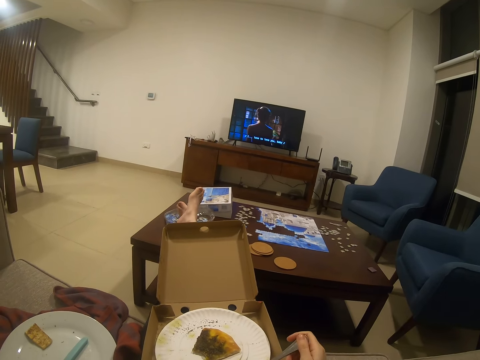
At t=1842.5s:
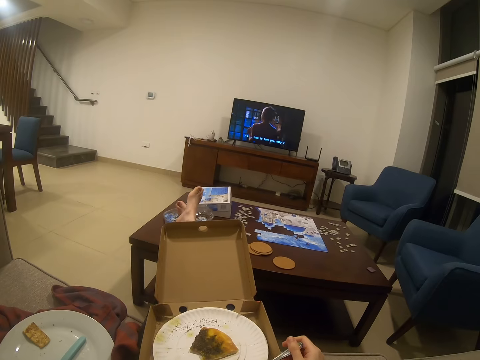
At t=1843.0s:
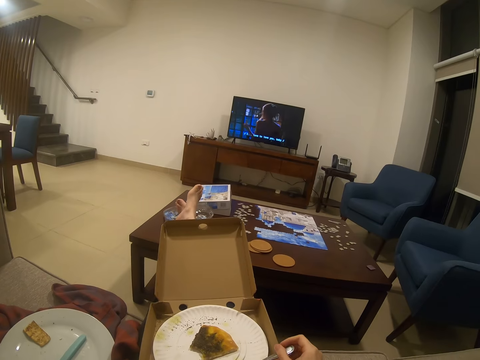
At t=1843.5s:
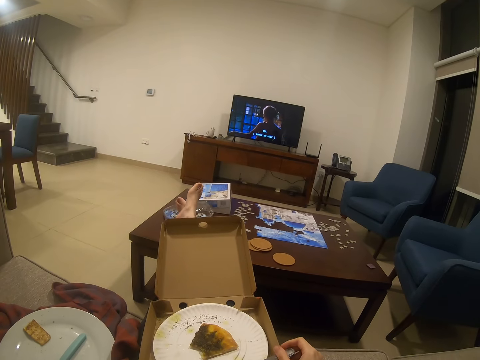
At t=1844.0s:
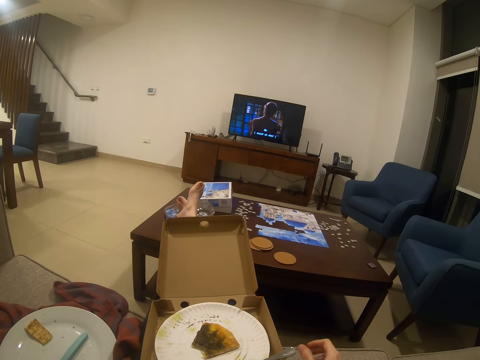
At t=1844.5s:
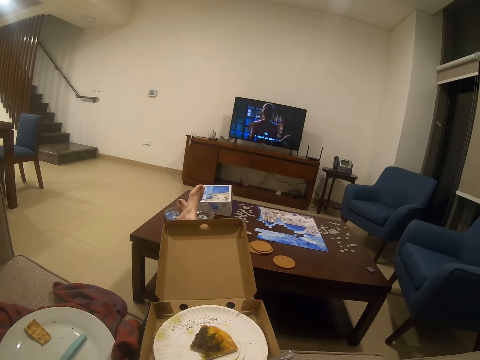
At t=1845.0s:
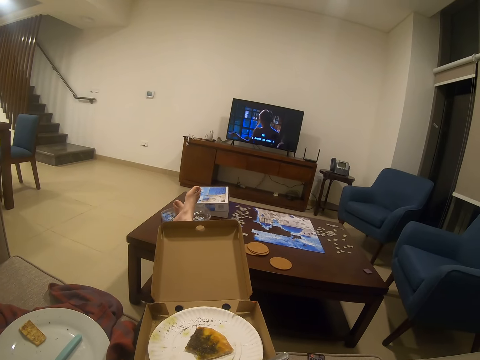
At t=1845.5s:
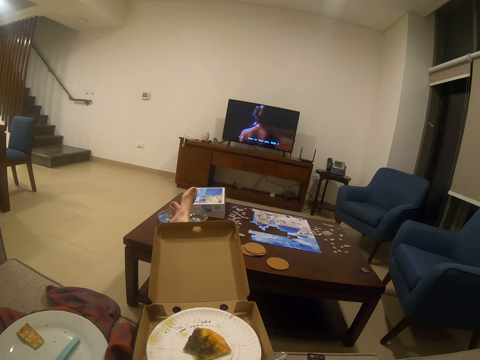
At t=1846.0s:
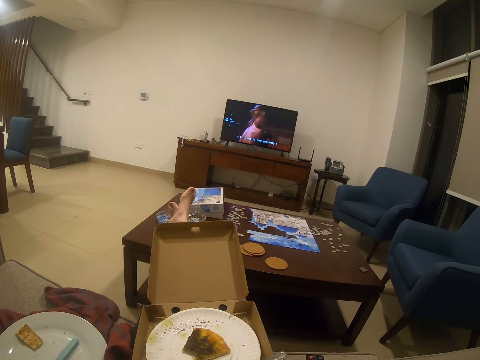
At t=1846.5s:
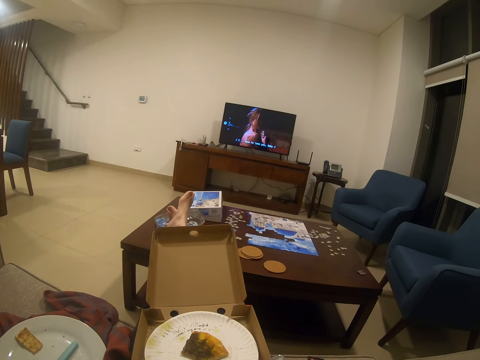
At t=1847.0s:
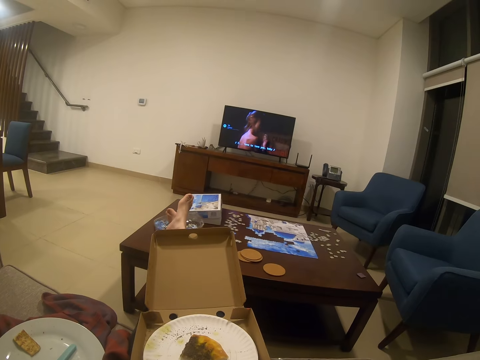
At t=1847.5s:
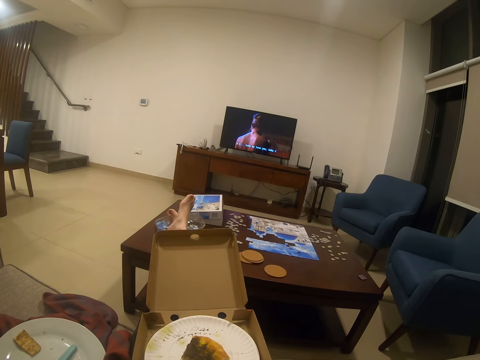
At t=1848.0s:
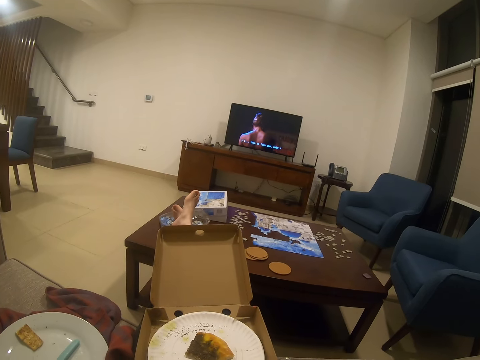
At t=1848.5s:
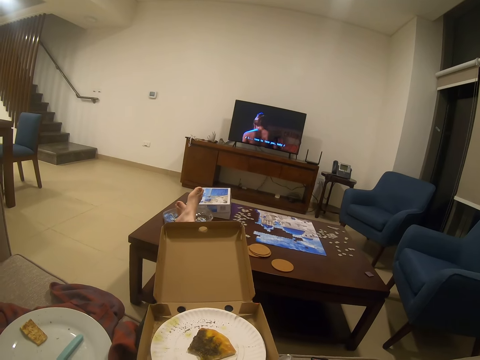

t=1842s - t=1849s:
The camera wearer places the spoon on the plate. They look at the screen.

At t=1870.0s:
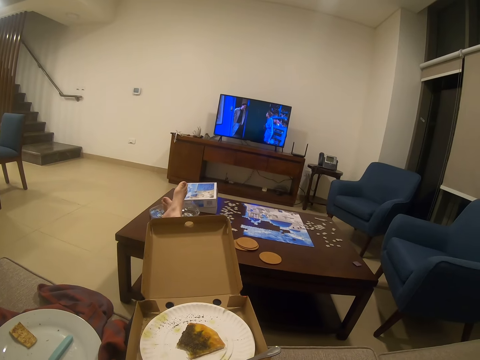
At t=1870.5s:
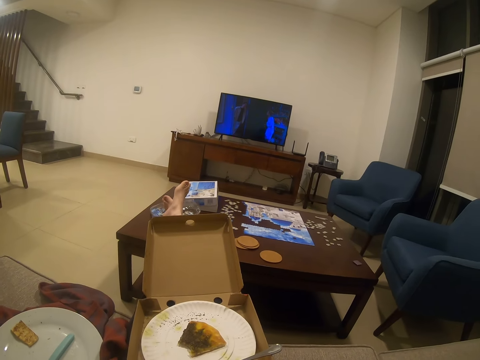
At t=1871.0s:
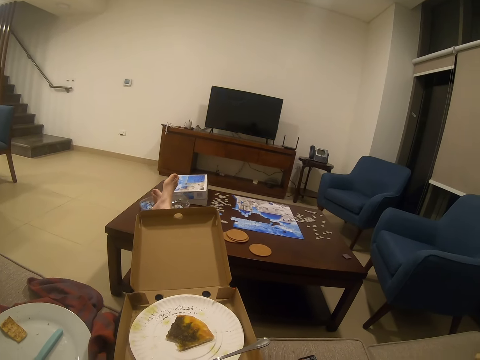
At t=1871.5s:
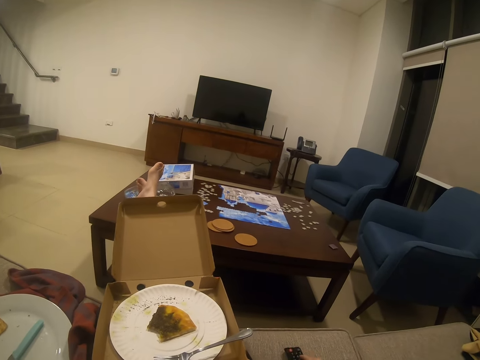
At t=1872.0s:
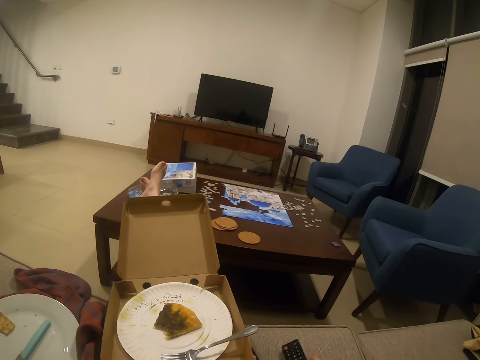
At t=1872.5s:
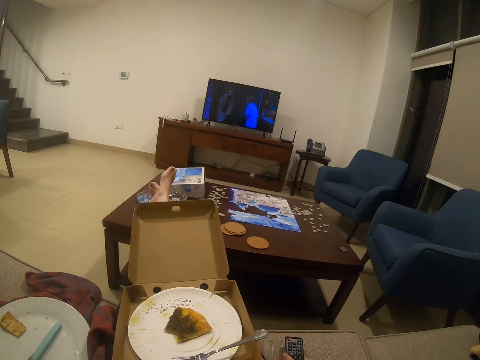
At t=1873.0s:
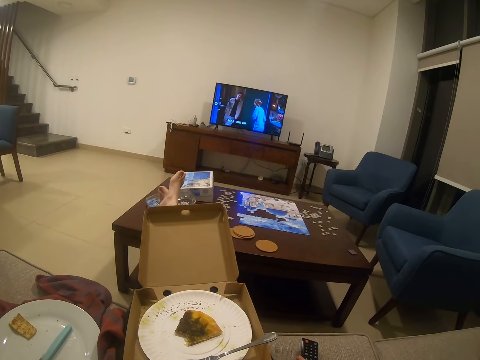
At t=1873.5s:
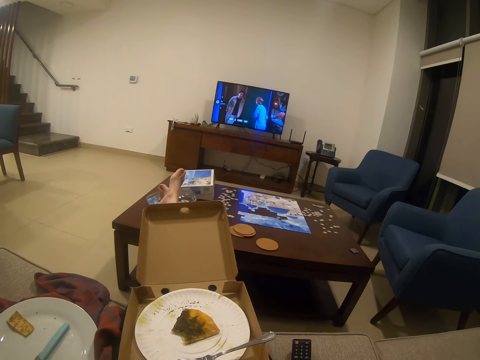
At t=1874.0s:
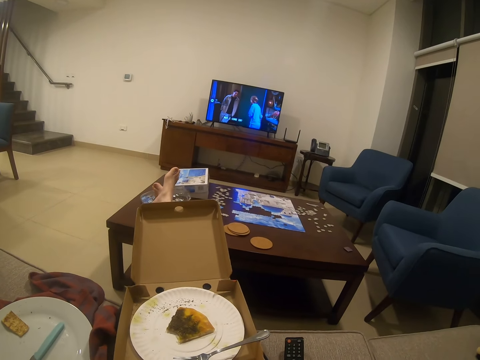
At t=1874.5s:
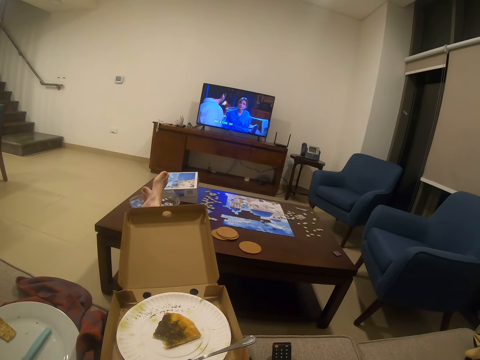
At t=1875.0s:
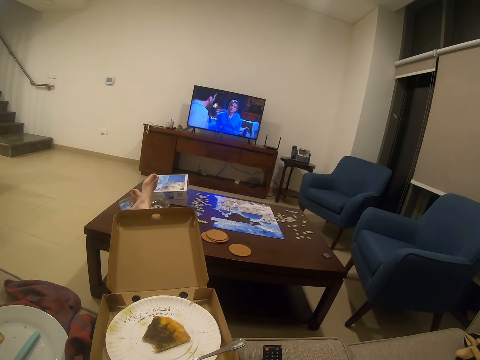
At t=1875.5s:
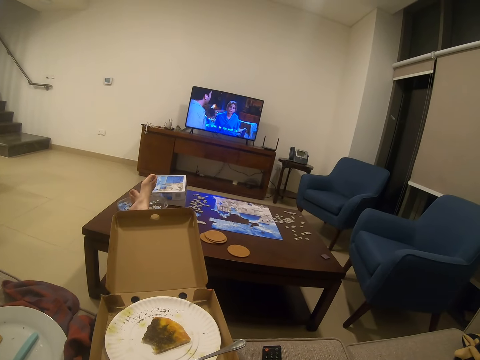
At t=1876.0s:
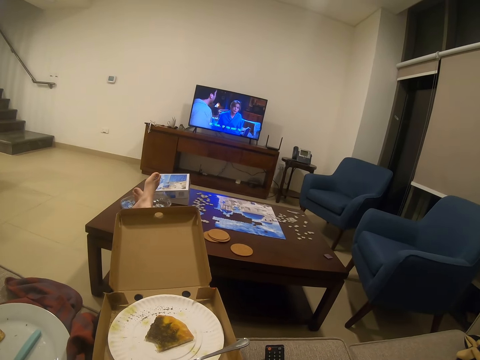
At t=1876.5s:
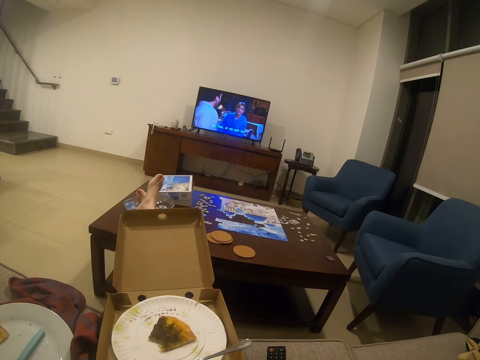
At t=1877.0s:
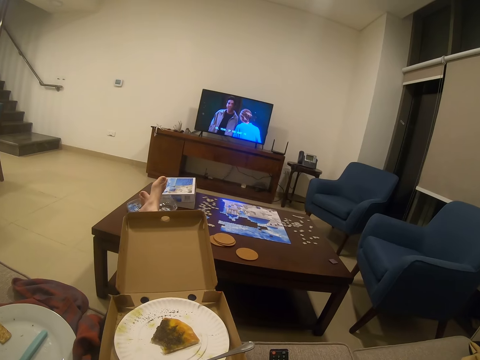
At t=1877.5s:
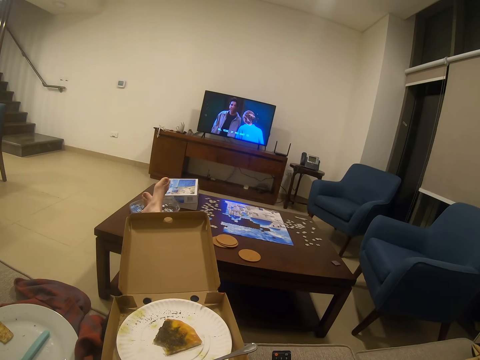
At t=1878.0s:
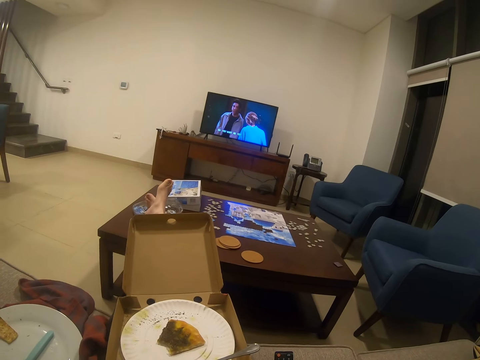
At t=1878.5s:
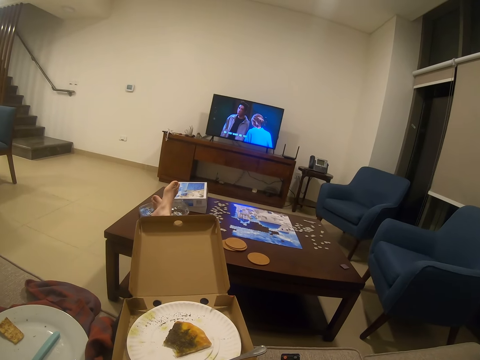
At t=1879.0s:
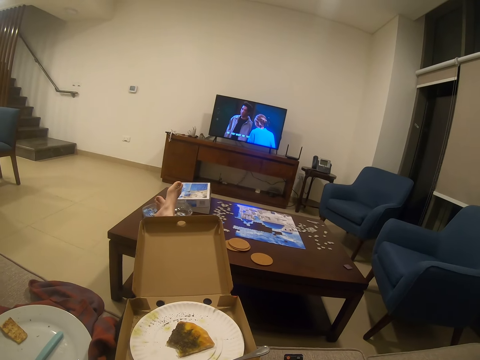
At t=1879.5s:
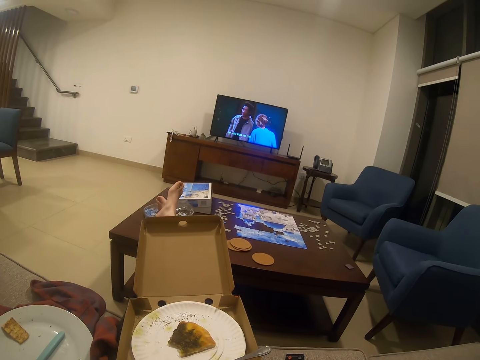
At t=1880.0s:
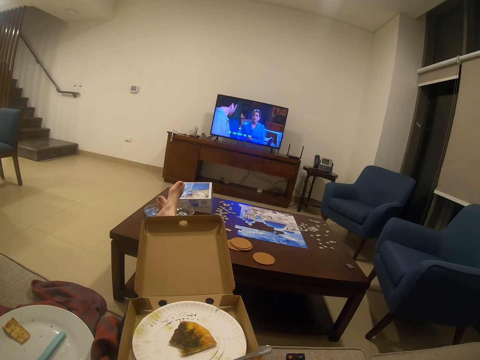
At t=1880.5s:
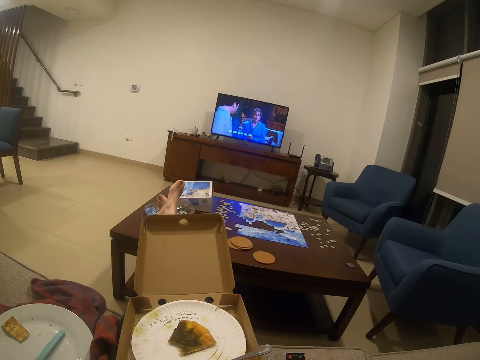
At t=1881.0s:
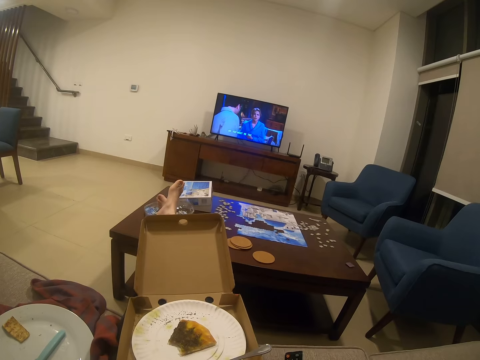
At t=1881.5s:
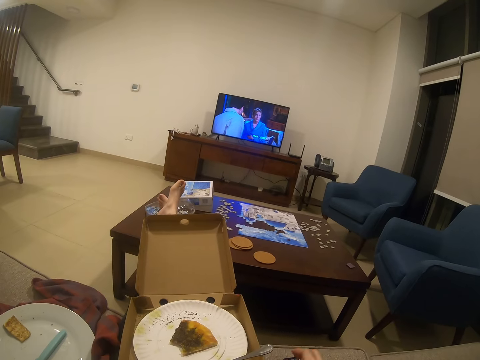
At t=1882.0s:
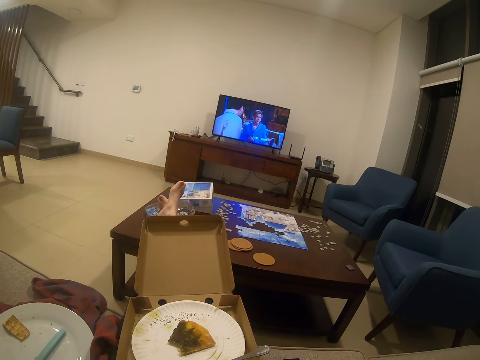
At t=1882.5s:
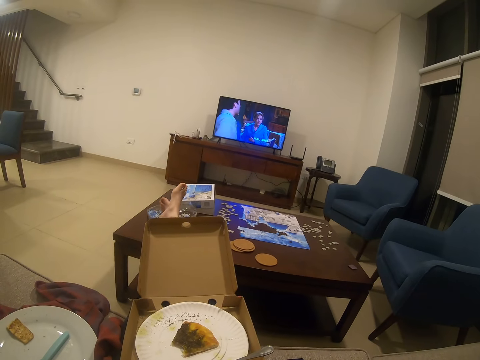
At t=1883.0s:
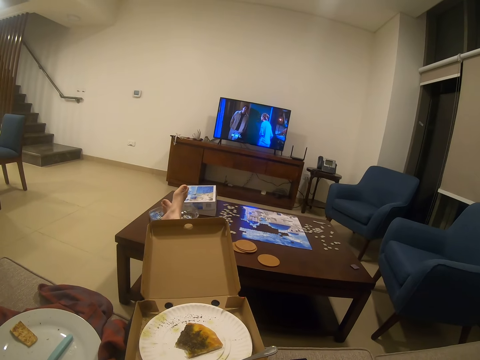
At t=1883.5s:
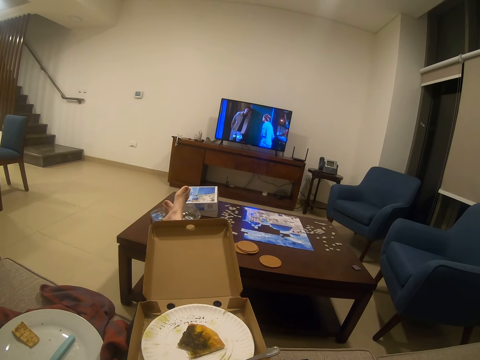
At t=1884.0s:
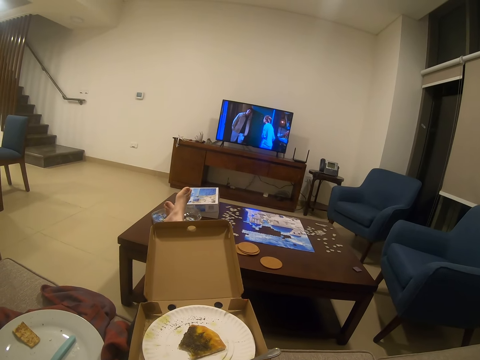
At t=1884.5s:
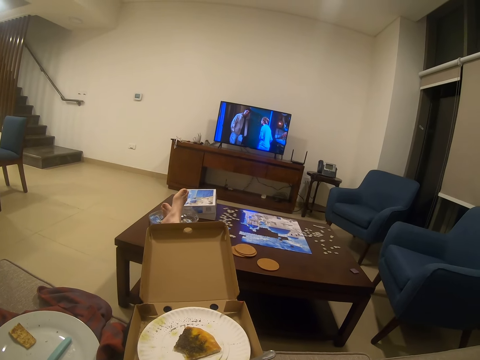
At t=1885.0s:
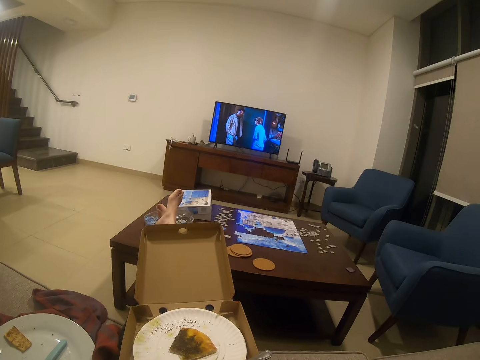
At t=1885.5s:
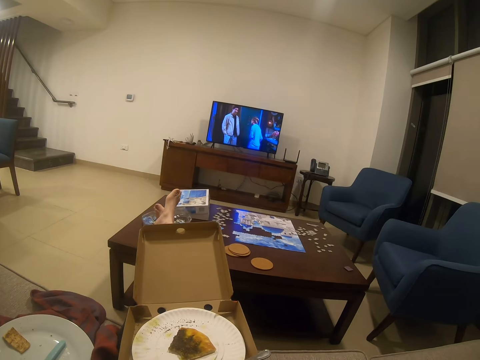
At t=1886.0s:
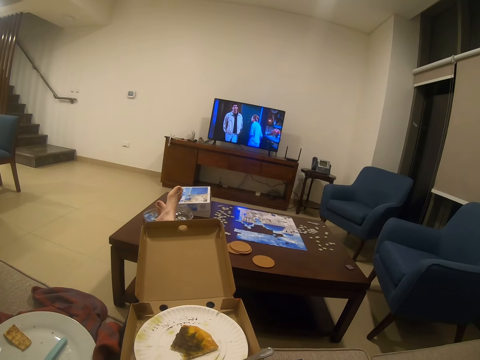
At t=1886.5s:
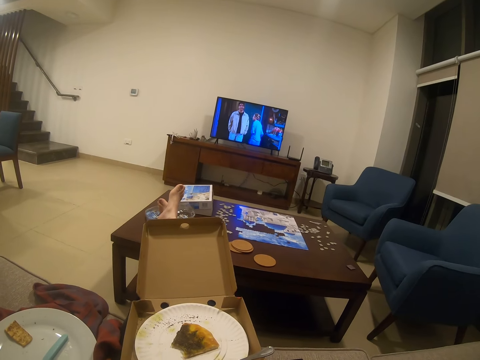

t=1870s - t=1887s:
The camera wearer takes the remote control. They drop the remote on the couch.

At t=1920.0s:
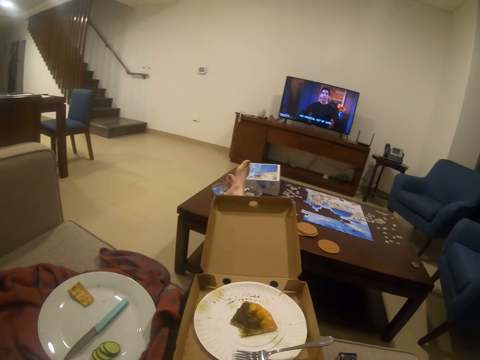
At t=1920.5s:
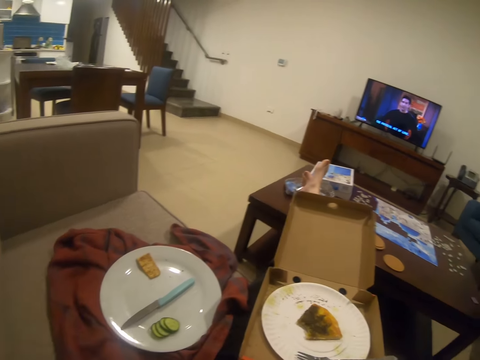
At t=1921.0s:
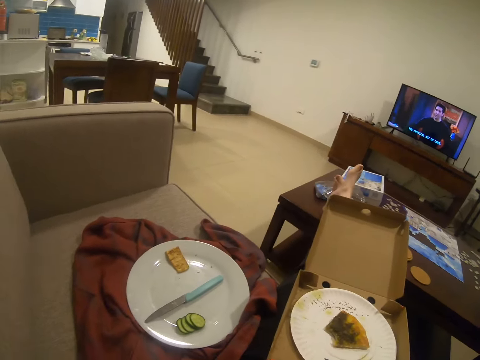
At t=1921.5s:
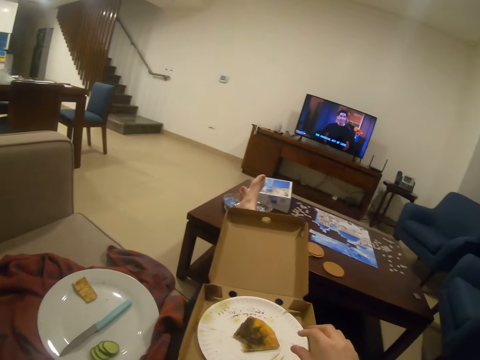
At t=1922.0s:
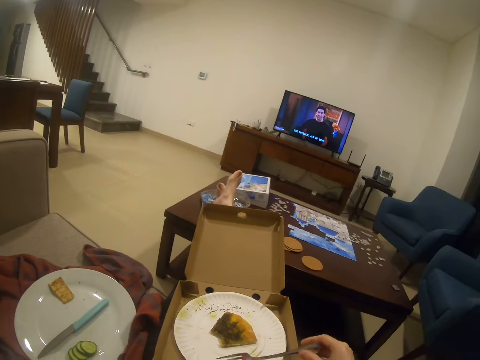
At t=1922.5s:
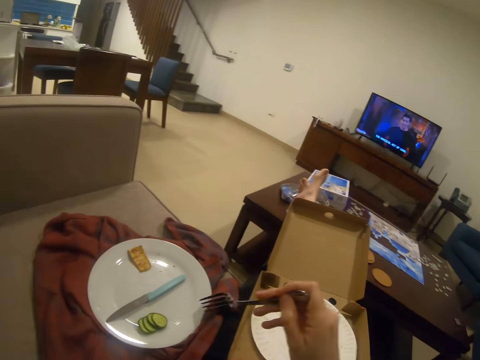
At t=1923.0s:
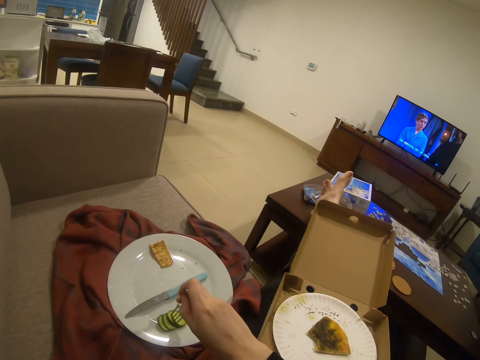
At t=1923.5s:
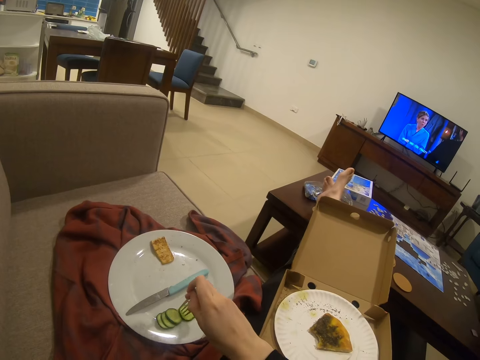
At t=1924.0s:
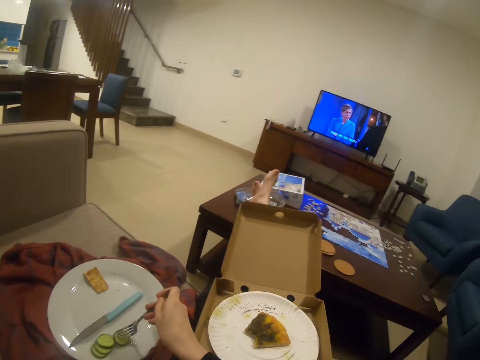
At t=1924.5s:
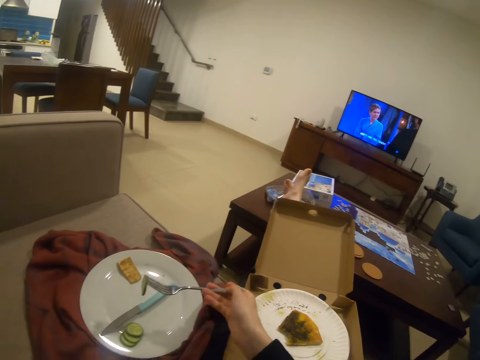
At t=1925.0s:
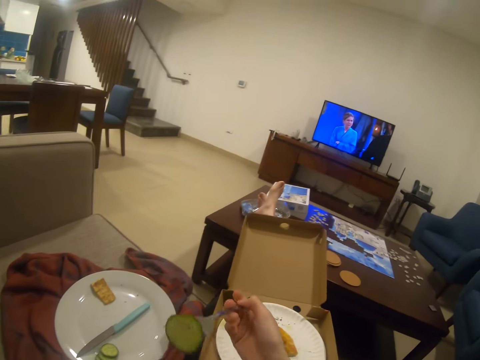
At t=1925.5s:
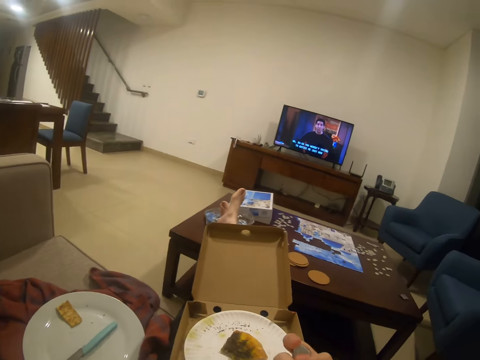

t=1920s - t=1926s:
The camera wearer picks up a fork. They pick the cucumber on the plate with the fork.
